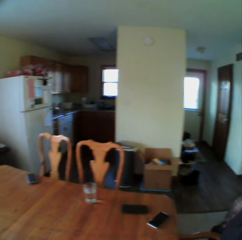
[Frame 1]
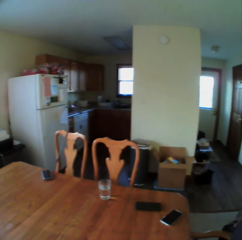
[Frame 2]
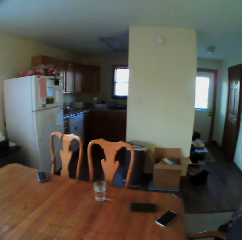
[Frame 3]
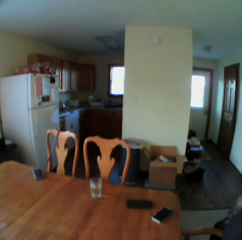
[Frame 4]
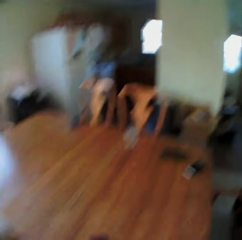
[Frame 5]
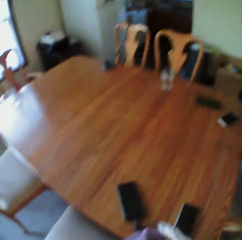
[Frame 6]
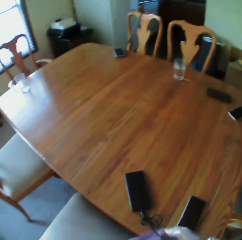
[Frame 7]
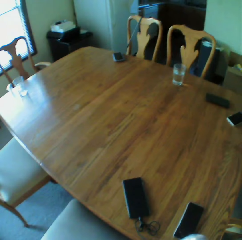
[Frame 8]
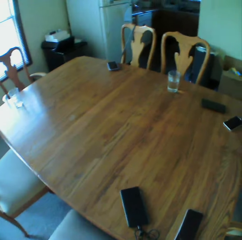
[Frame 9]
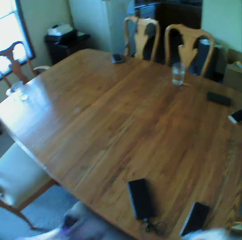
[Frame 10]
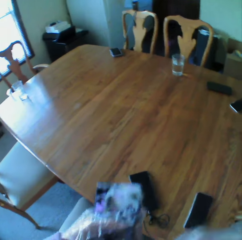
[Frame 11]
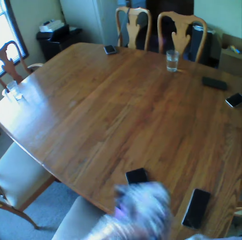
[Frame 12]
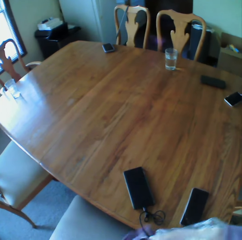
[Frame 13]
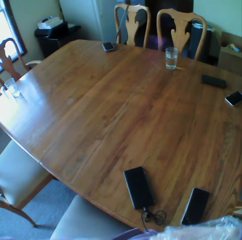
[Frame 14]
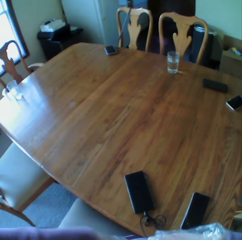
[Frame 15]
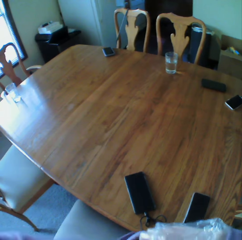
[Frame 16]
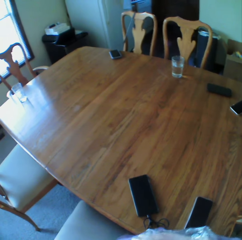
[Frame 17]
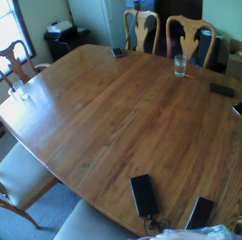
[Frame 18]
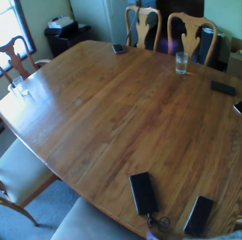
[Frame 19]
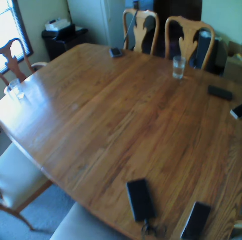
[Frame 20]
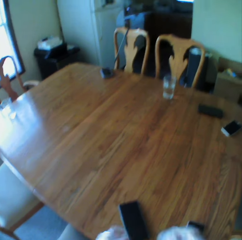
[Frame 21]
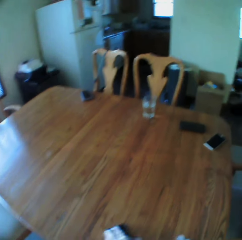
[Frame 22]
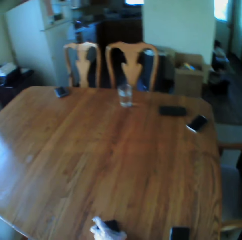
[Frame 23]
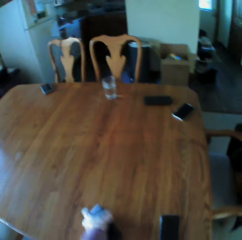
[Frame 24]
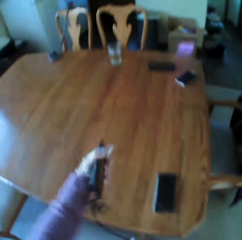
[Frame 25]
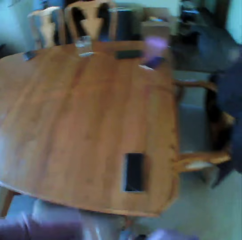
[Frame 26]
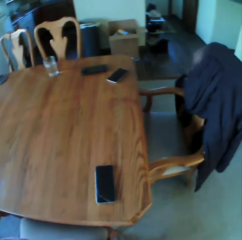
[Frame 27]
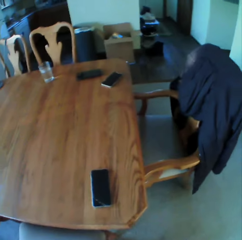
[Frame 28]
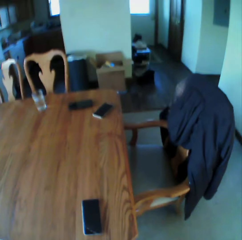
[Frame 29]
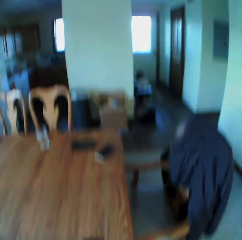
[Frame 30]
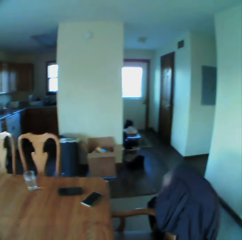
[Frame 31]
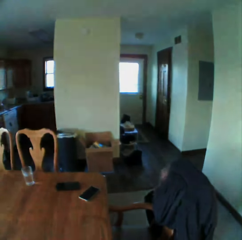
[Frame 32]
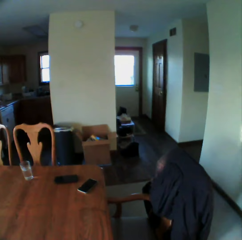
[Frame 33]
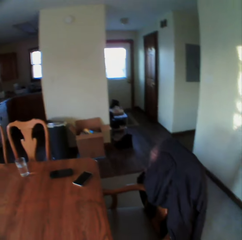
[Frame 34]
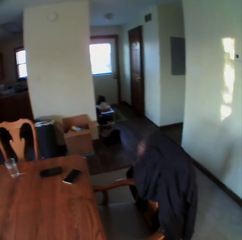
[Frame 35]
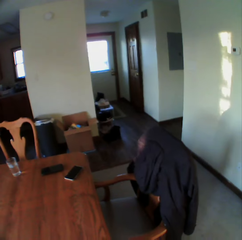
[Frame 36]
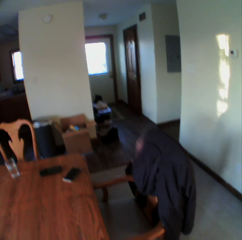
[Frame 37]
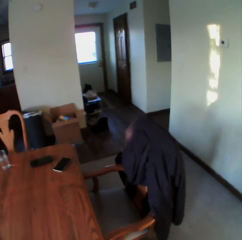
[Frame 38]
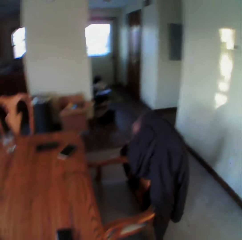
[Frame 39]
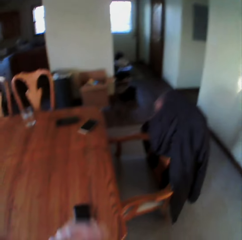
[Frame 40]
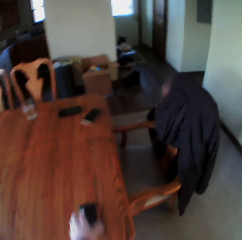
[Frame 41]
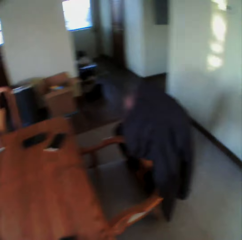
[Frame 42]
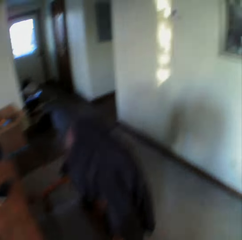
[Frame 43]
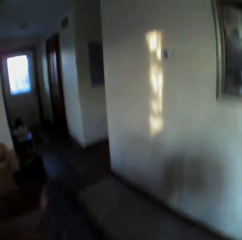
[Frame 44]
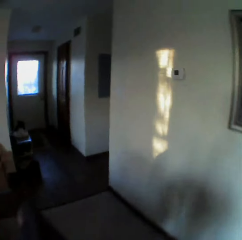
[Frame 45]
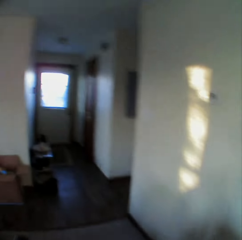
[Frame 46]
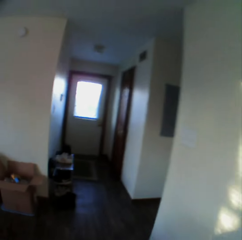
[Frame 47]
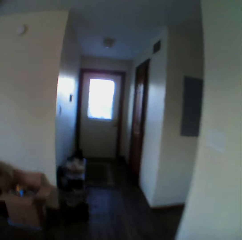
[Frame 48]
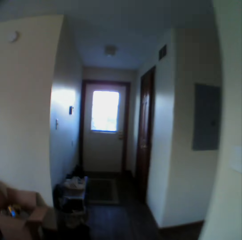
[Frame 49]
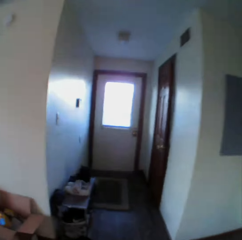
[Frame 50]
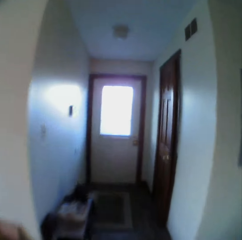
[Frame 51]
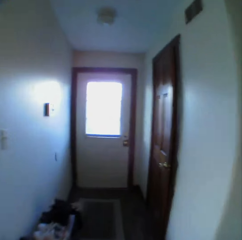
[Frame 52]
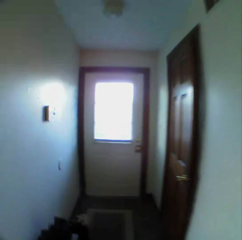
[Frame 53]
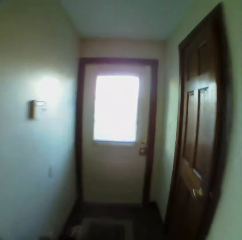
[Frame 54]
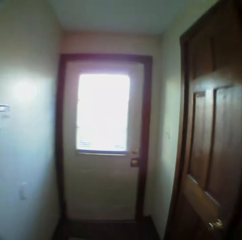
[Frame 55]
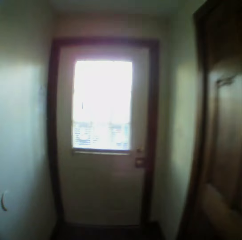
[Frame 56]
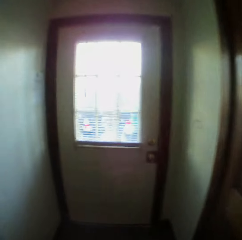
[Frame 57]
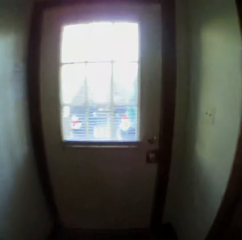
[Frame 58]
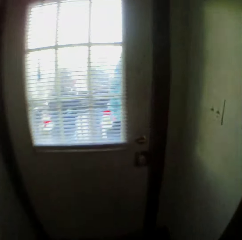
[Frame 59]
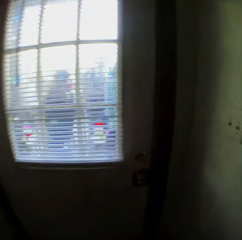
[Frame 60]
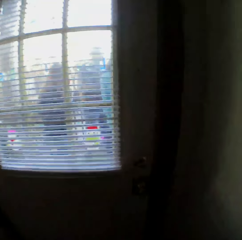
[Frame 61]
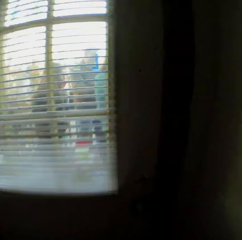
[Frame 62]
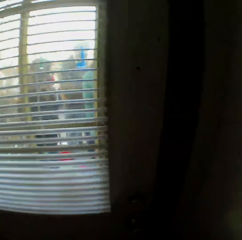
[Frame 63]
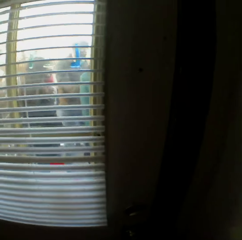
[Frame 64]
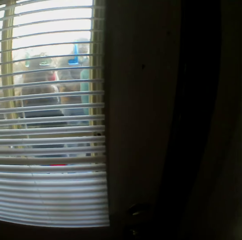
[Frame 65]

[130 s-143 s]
The camera wearer picks up the phones. They walk around.

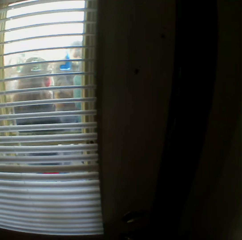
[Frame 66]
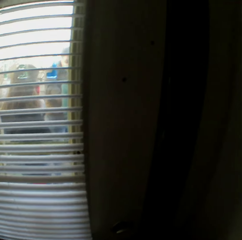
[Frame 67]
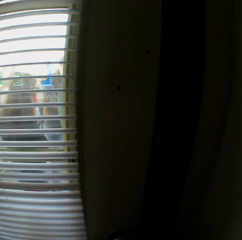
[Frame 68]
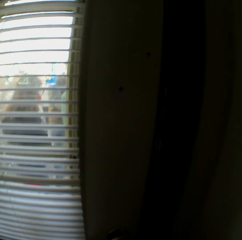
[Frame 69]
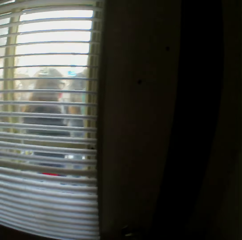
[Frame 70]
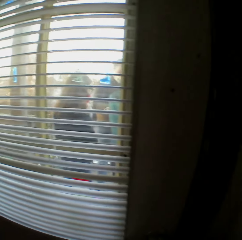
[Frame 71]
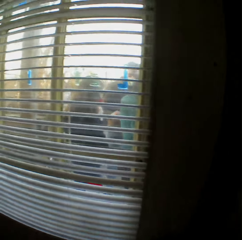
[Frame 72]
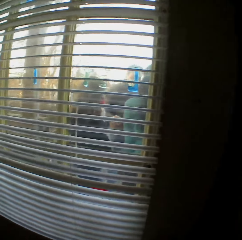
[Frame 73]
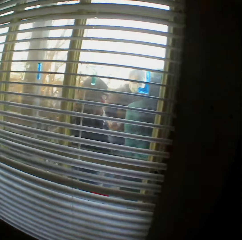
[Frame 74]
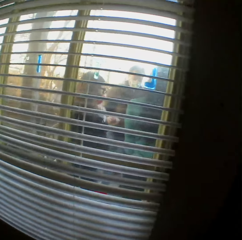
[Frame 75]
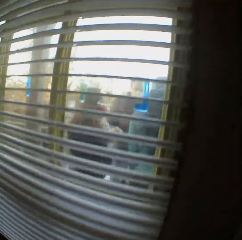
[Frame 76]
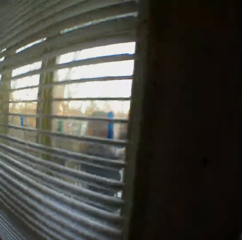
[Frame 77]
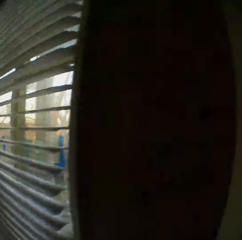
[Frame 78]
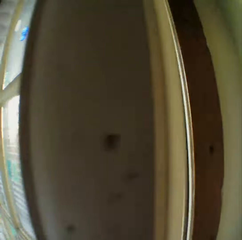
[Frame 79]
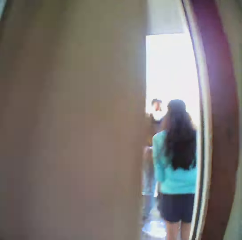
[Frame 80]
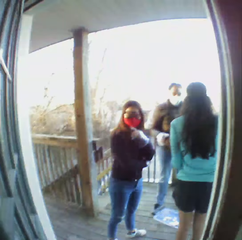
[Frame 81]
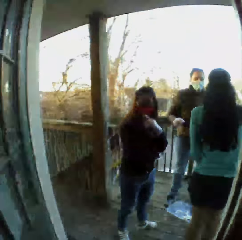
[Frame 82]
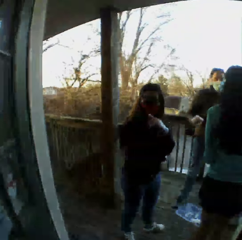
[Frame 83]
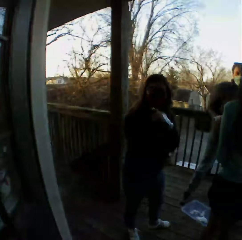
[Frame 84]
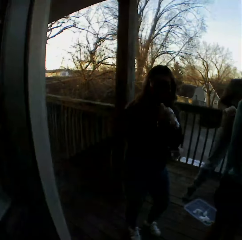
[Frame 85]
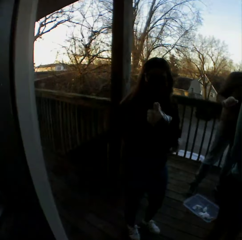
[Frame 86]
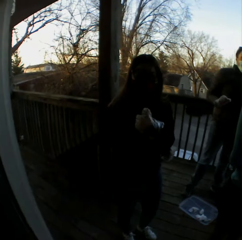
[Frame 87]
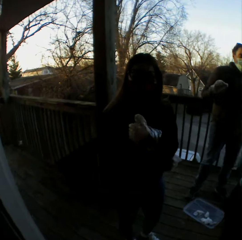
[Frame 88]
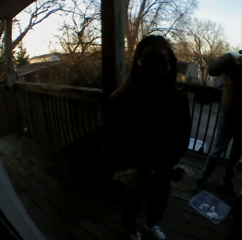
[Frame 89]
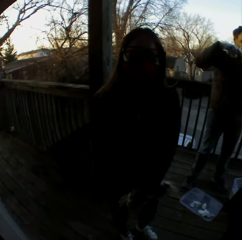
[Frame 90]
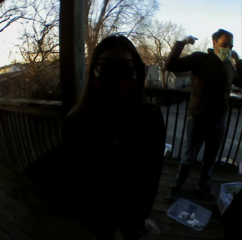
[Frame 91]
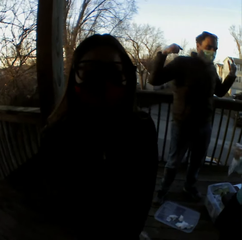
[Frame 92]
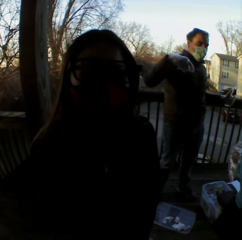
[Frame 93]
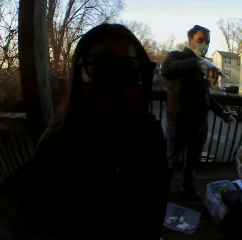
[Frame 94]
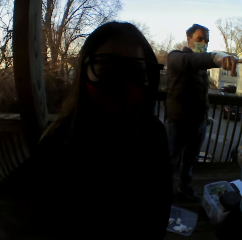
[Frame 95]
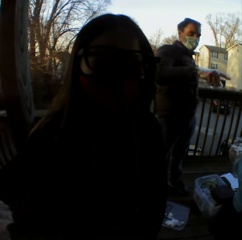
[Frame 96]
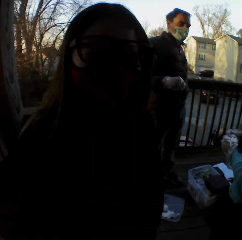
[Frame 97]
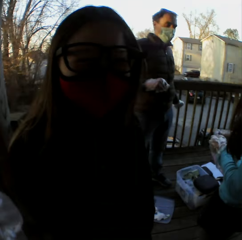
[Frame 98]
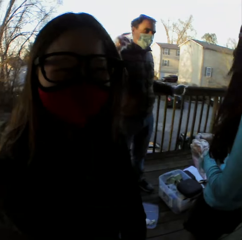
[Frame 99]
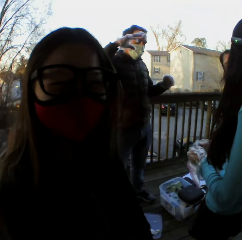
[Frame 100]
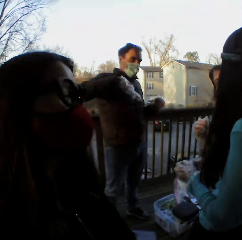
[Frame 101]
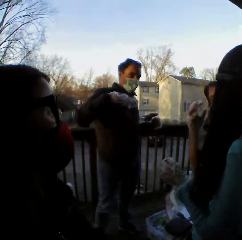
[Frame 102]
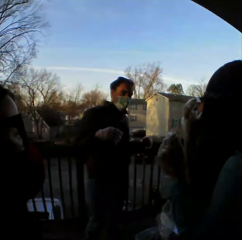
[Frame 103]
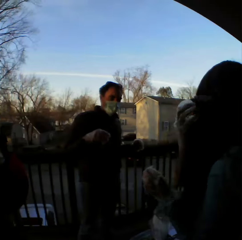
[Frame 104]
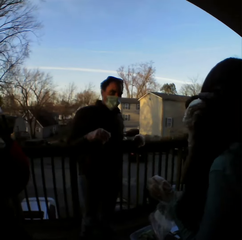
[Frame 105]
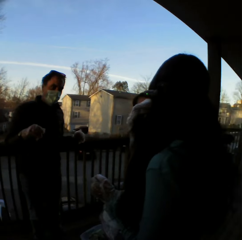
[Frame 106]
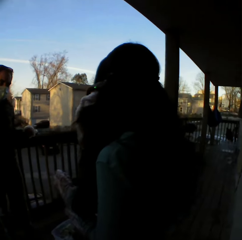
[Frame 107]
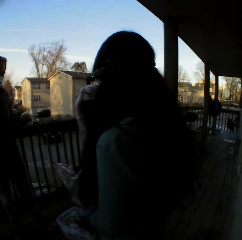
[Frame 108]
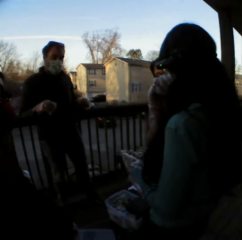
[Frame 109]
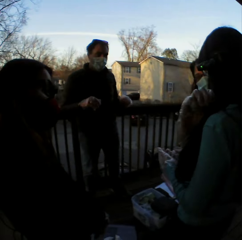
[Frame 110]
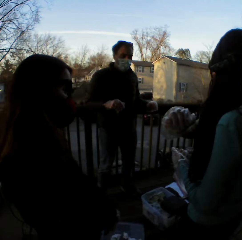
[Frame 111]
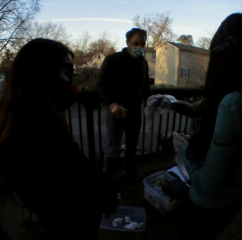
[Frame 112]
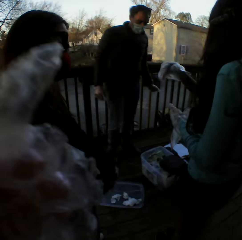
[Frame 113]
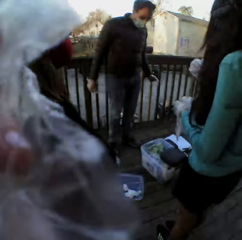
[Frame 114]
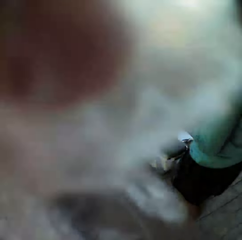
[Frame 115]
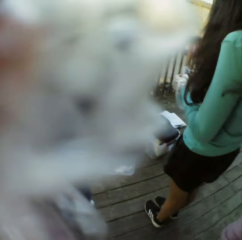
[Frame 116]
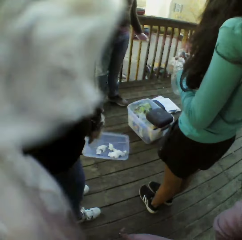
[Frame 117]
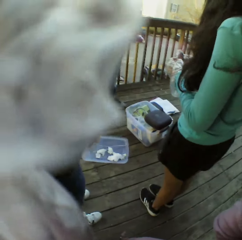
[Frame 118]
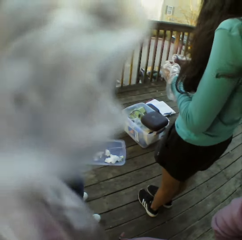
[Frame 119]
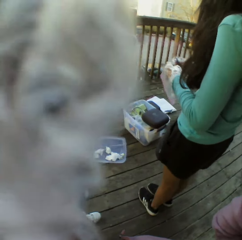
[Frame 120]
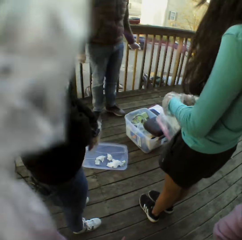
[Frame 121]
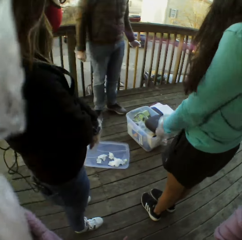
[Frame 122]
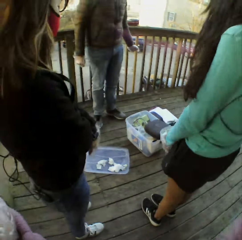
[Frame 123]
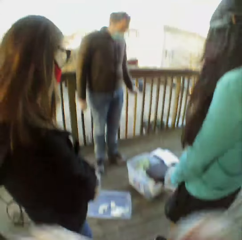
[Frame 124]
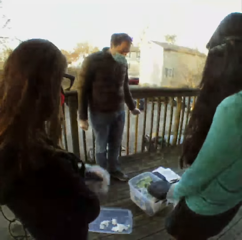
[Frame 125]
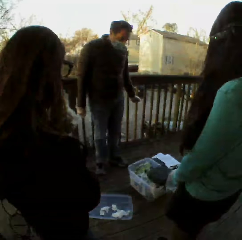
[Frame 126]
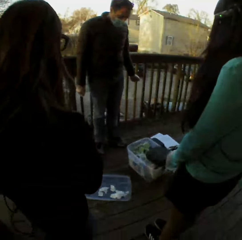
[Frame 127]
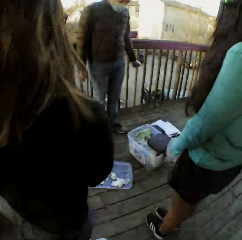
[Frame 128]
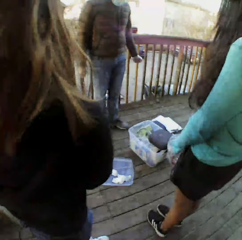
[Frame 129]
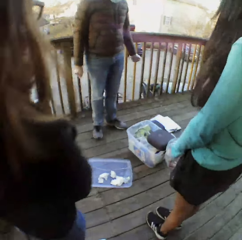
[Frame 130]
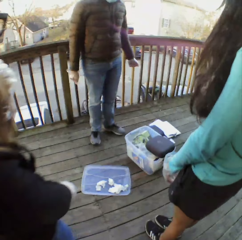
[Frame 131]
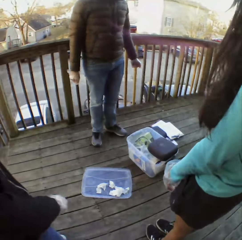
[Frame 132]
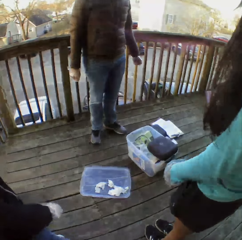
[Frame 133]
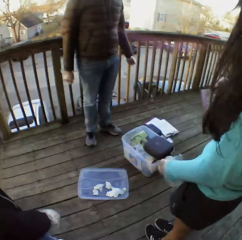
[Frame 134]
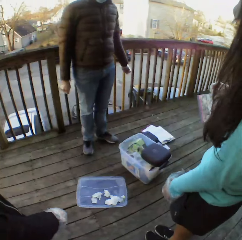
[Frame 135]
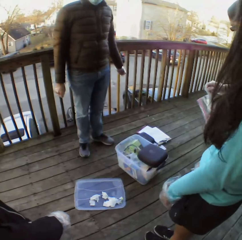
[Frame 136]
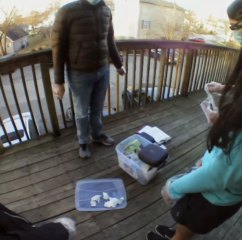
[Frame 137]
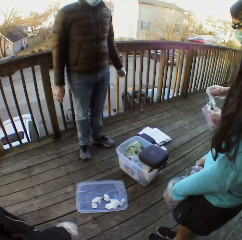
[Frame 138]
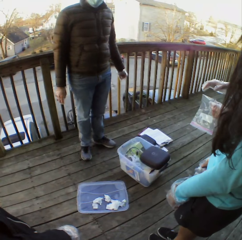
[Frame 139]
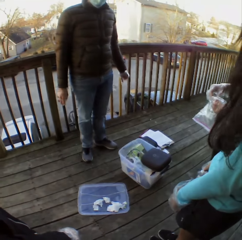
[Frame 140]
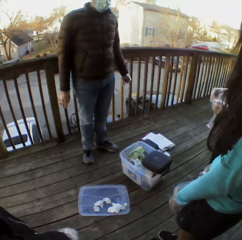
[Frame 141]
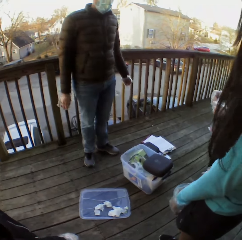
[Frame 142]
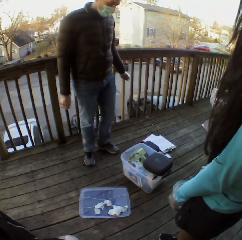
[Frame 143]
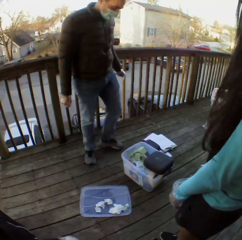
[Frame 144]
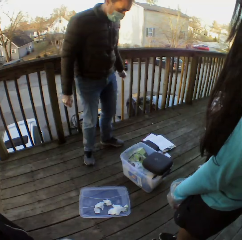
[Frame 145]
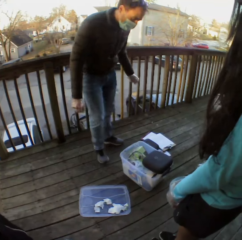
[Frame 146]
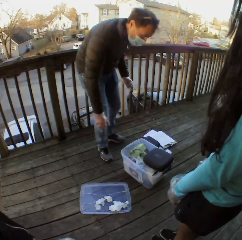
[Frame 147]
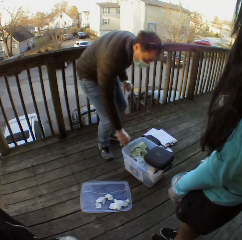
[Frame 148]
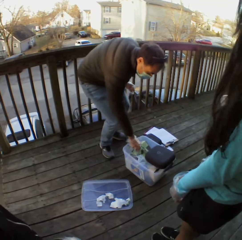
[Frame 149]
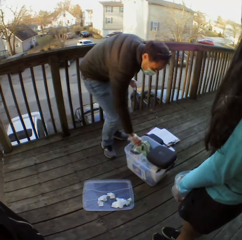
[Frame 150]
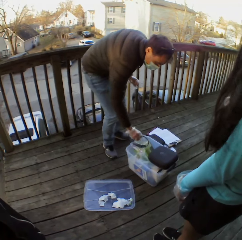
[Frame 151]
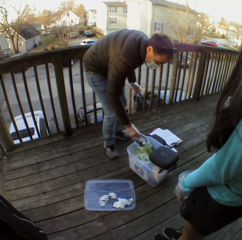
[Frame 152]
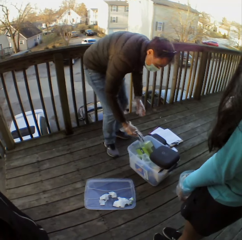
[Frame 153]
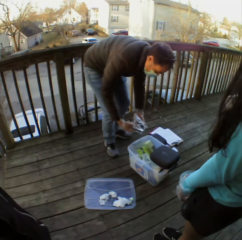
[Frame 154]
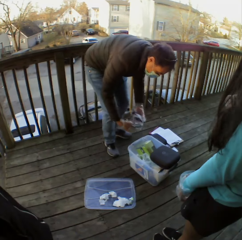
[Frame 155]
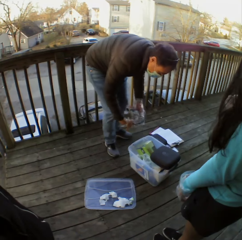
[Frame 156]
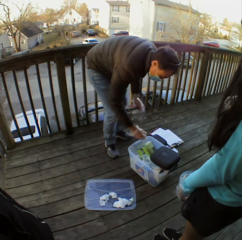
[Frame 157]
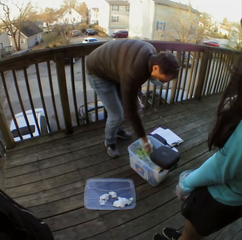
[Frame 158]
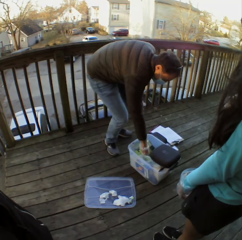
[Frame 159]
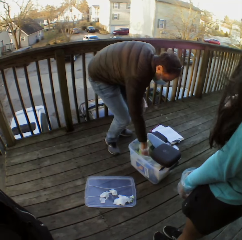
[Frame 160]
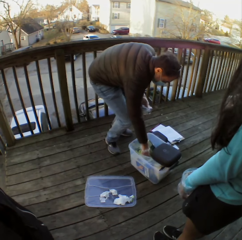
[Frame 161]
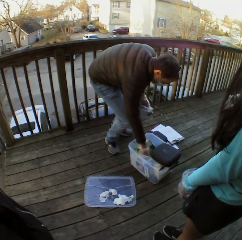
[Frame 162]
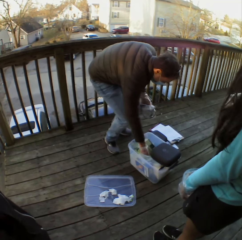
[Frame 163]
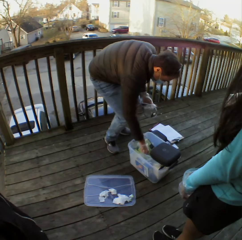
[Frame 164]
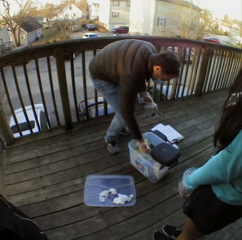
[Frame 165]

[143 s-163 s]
The camera wearer opens a door. A woman looks at the camera wearer. A man demonstrates something. The man picks up the headphones in the container.
